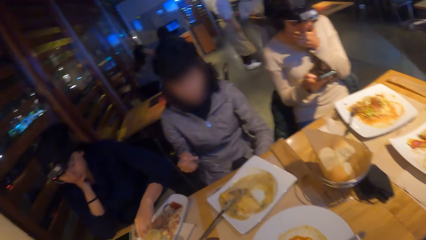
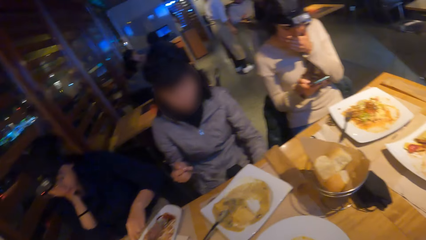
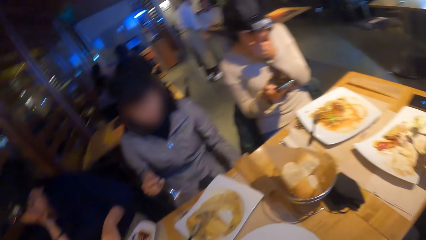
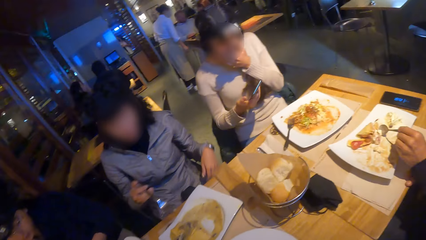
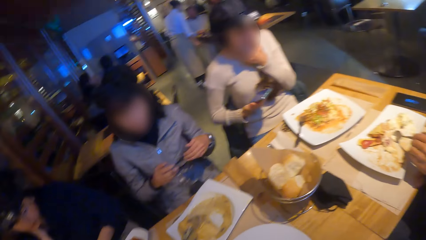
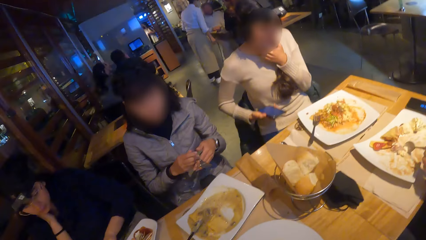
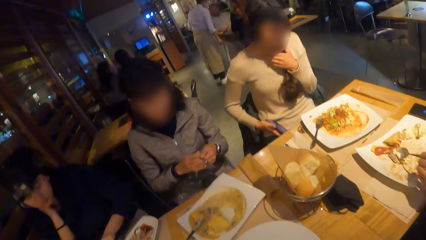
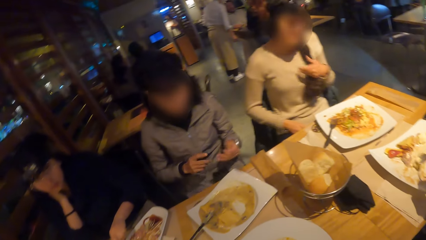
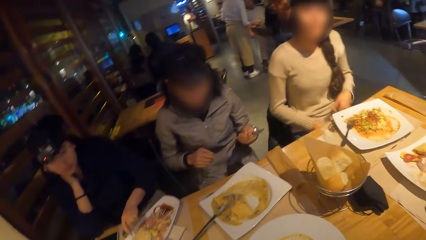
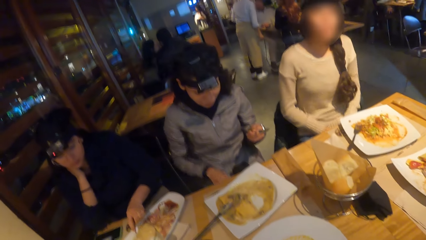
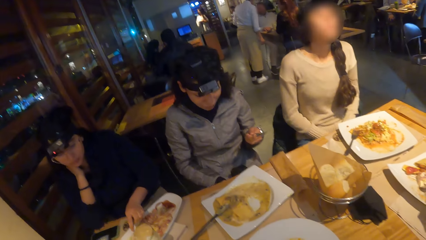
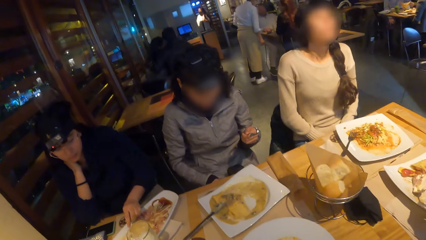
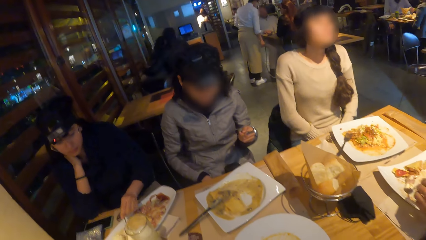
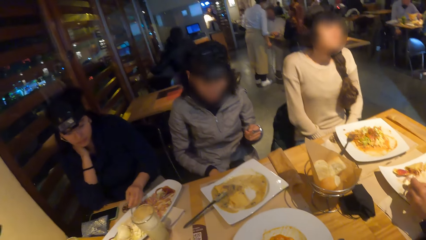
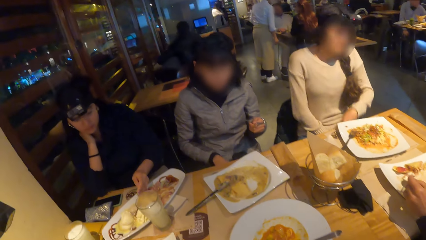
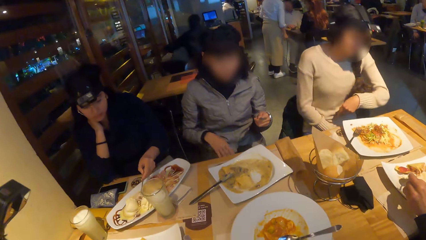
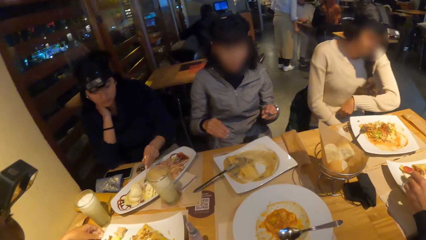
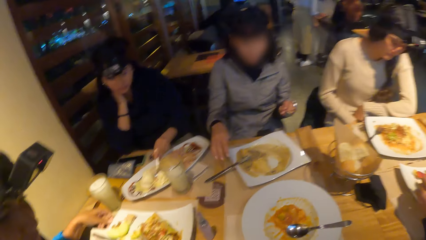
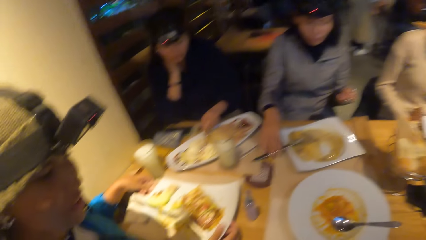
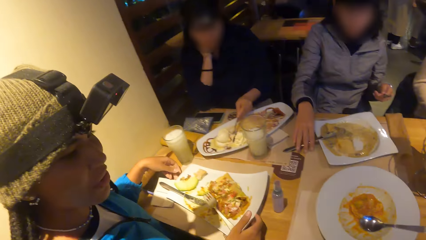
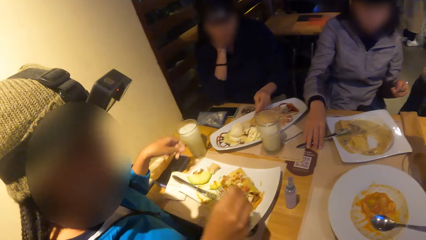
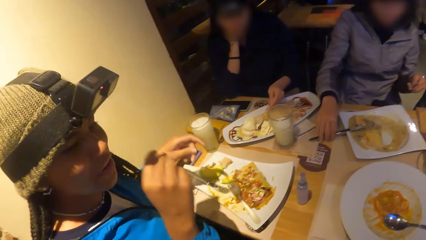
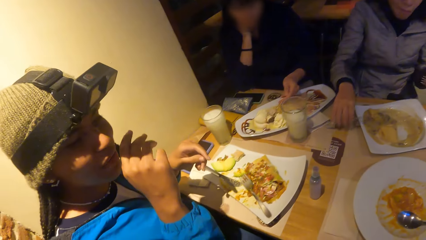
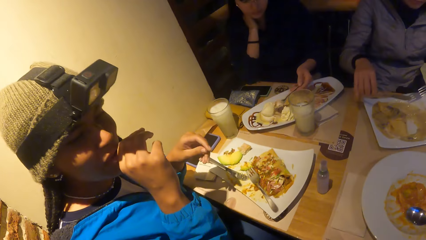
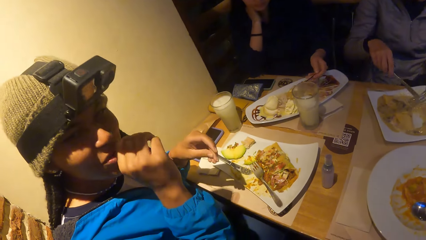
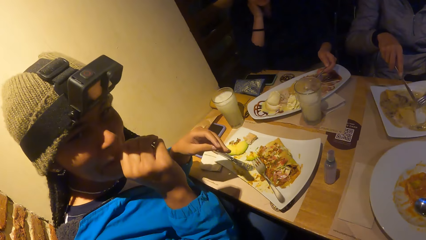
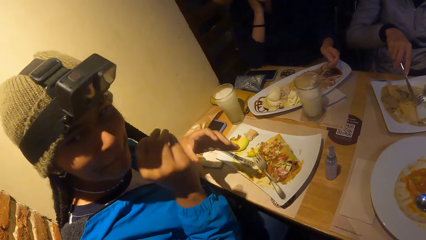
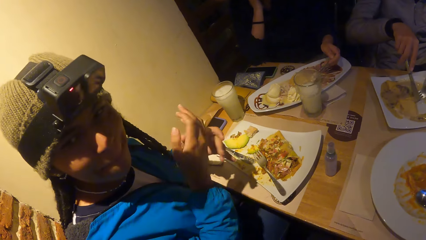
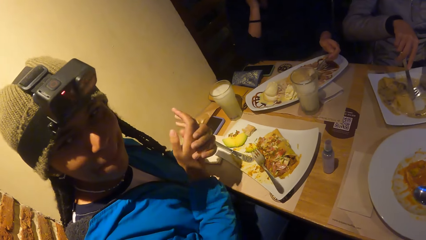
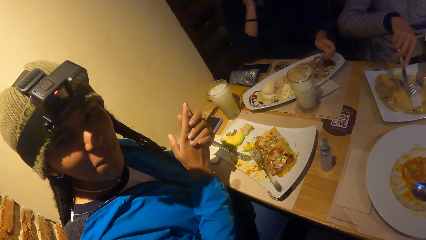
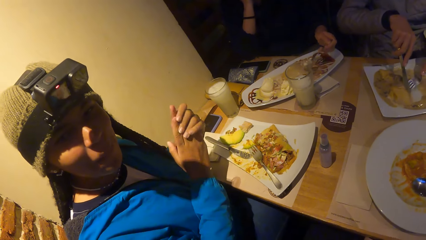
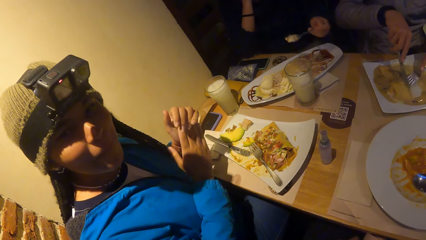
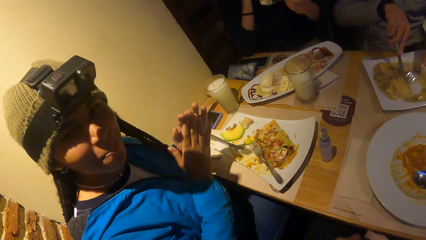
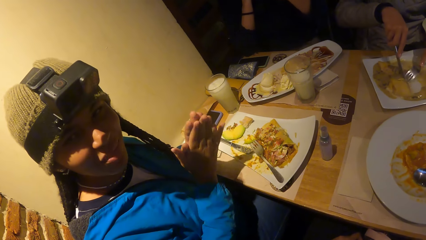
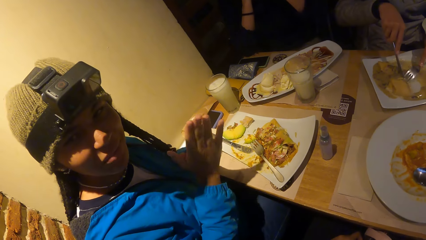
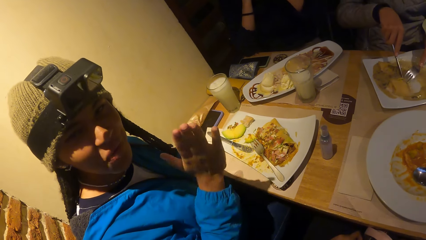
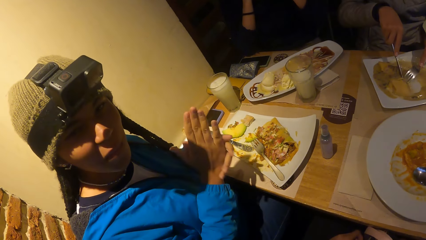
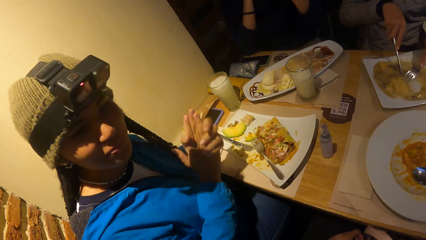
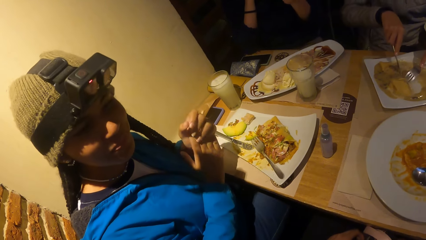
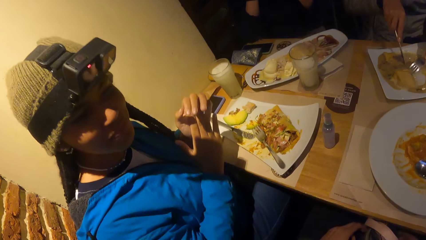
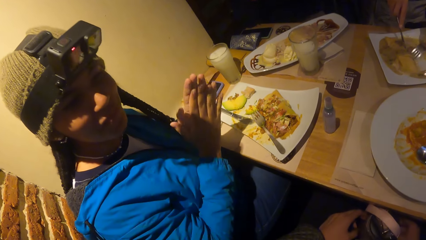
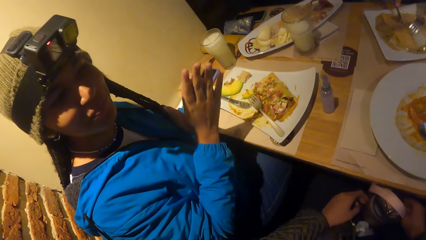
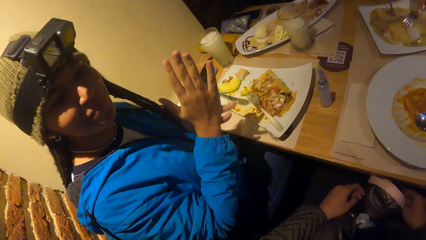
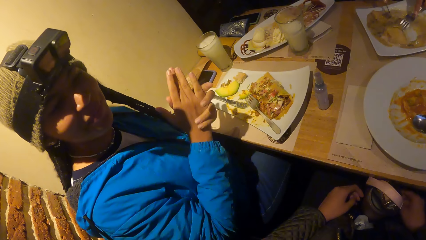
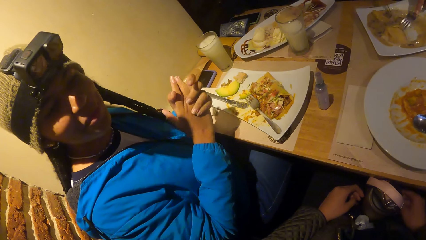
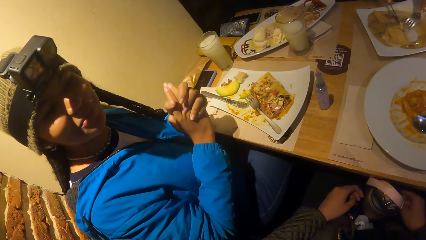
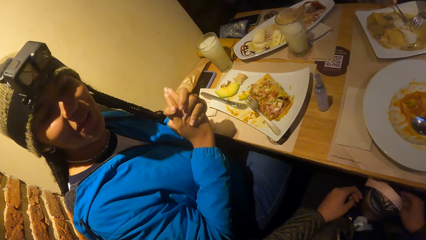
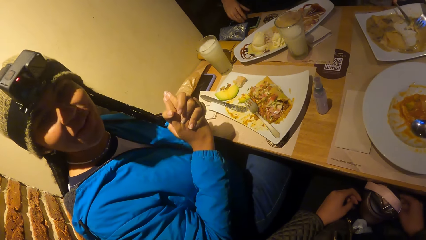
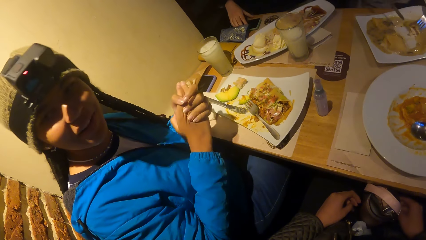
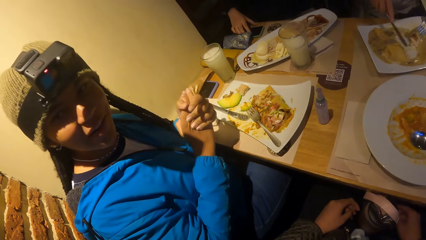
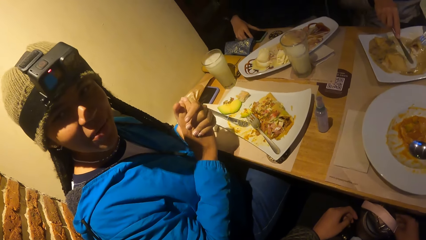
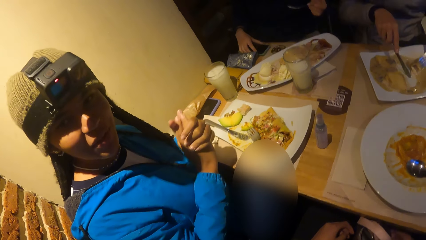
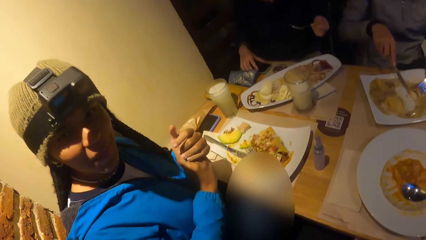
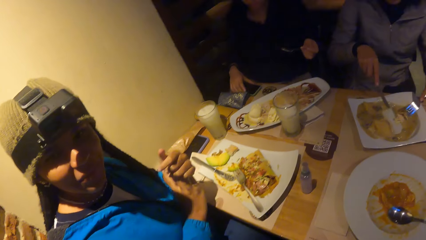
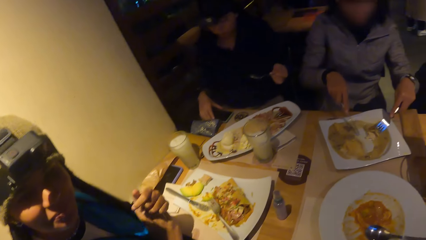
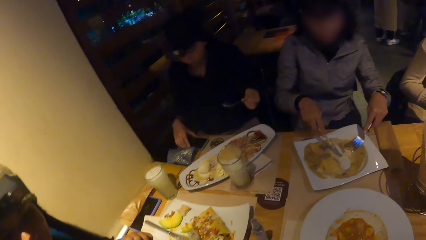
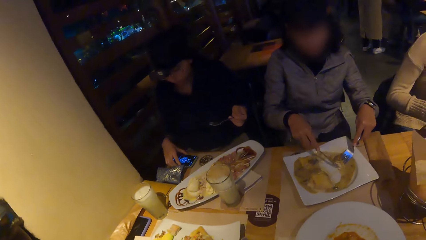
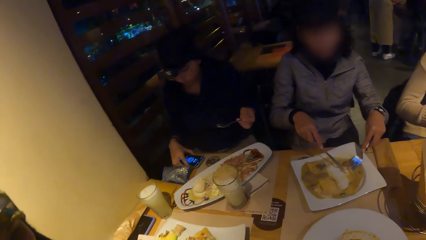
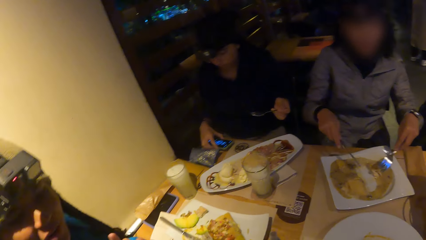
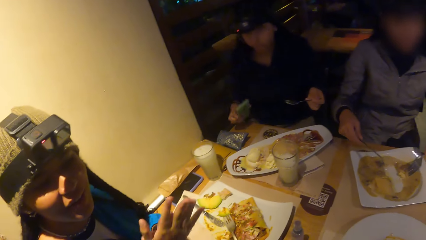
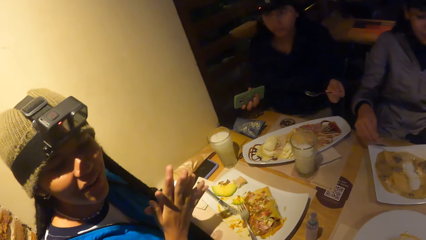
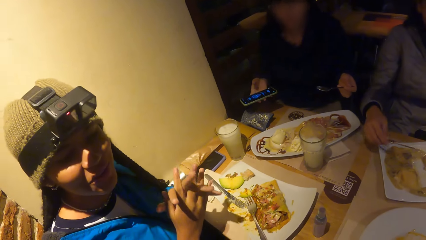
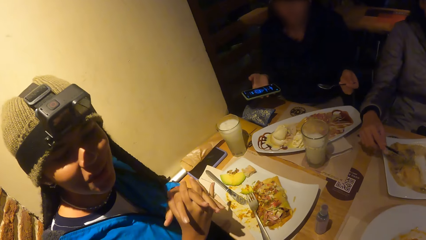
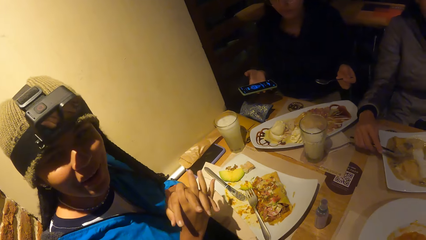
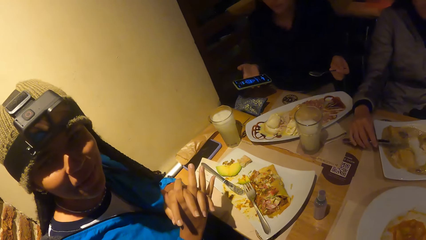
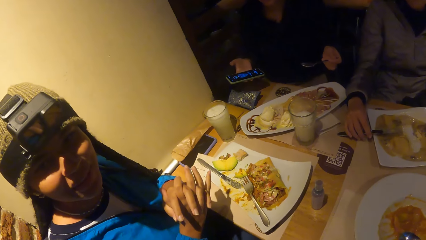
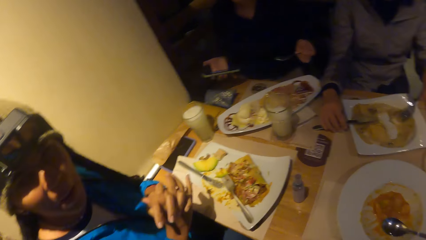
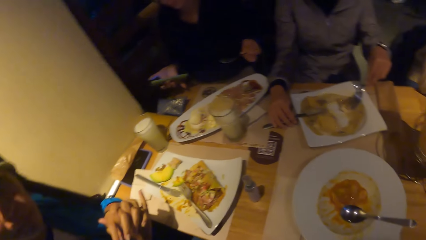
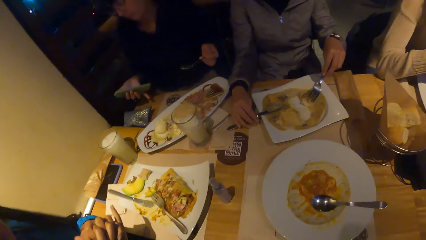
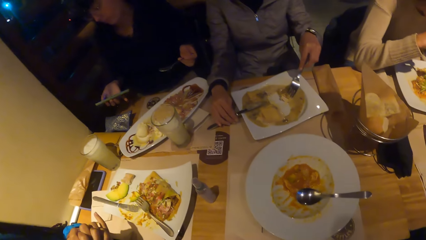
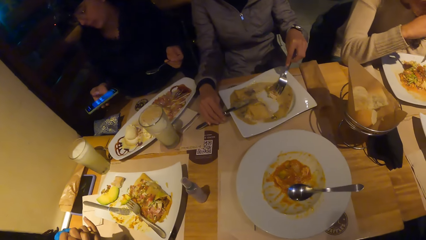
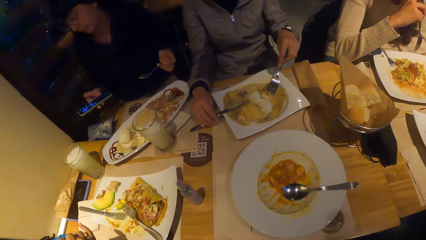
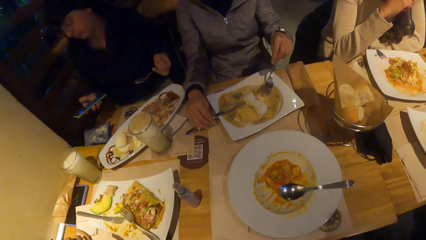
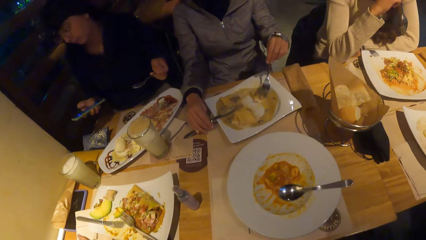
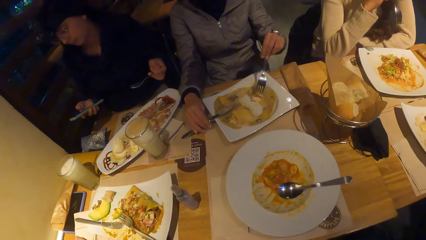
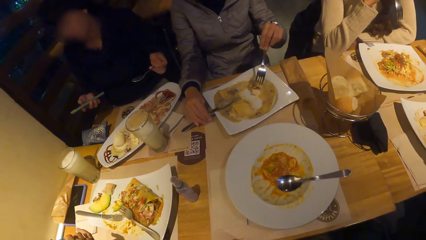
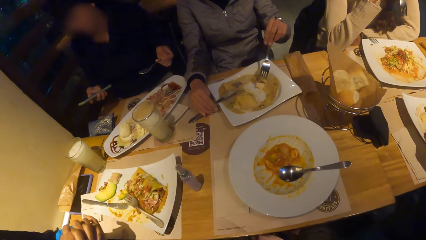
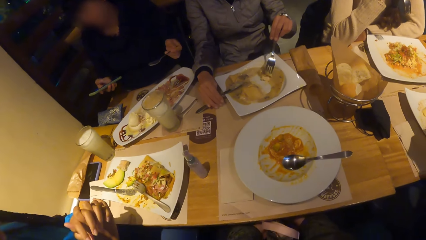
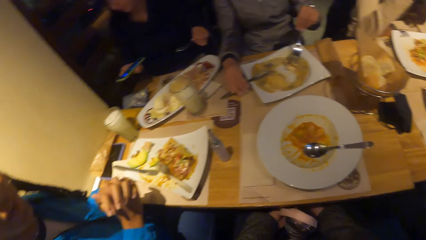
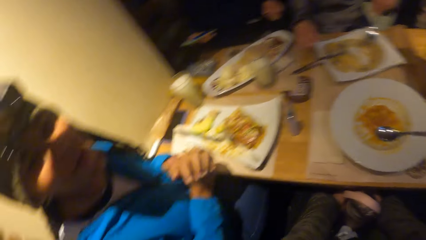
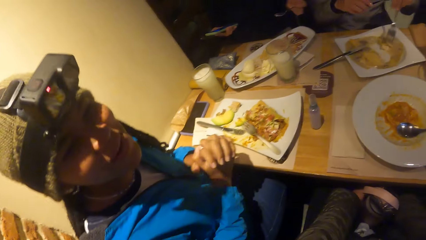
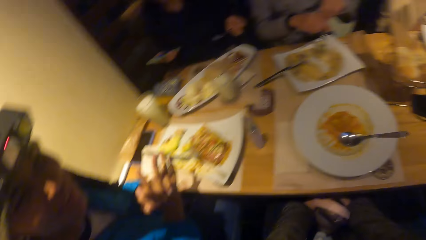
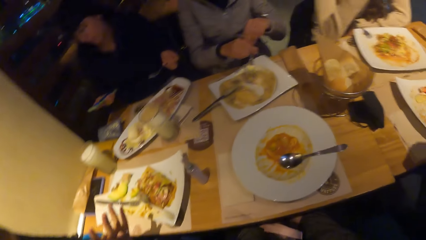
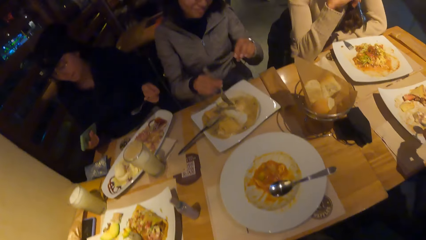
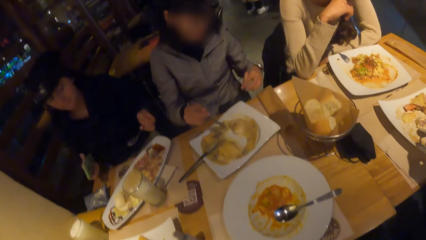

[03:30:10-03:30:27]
The camera wearer interacts with a woman. They look at a person. The person holds her hands together. Another person holds the phone with the right hand. The other person operates the phone.
